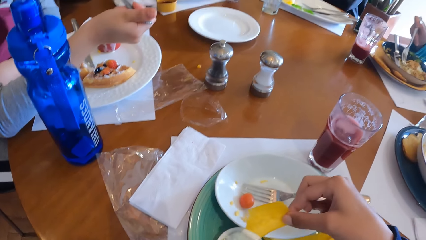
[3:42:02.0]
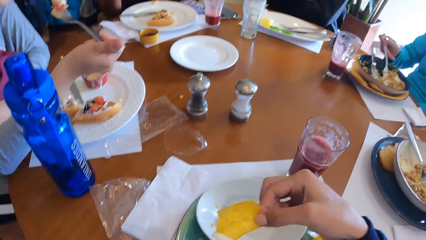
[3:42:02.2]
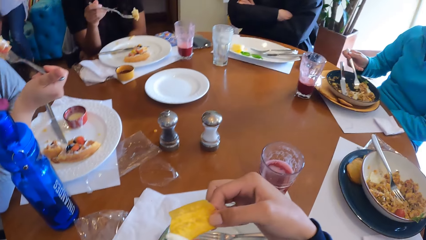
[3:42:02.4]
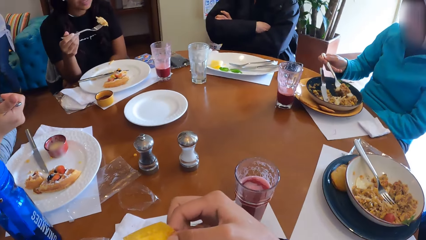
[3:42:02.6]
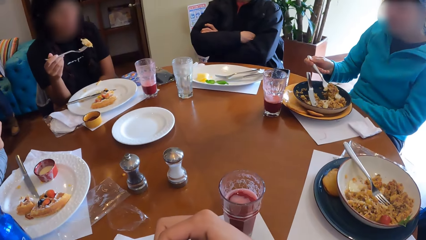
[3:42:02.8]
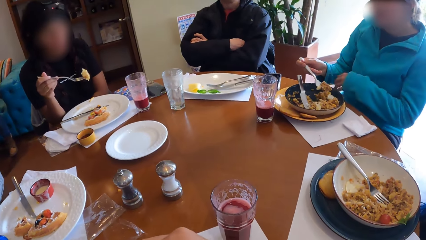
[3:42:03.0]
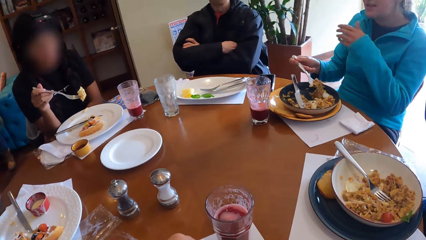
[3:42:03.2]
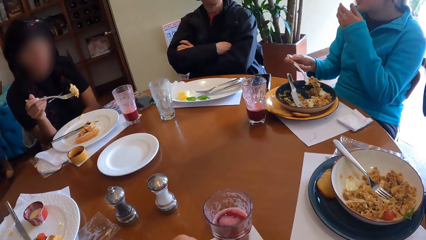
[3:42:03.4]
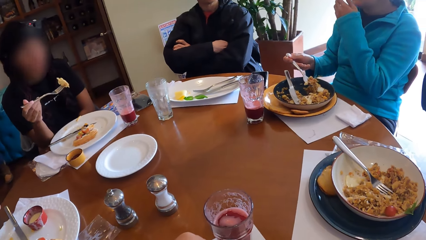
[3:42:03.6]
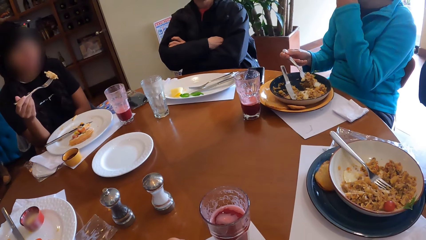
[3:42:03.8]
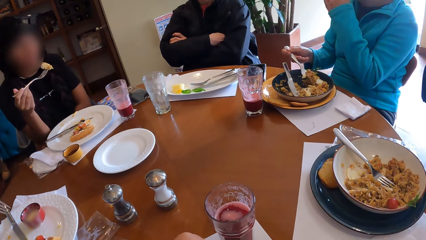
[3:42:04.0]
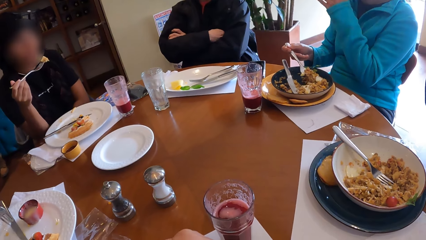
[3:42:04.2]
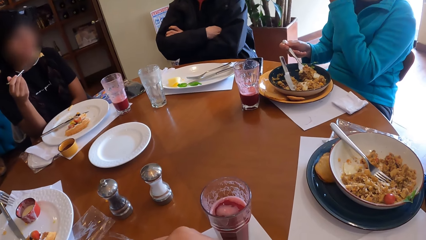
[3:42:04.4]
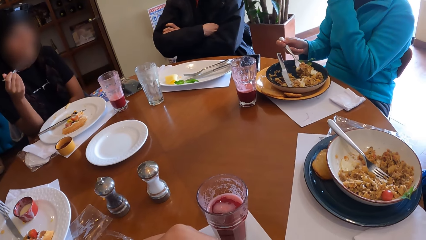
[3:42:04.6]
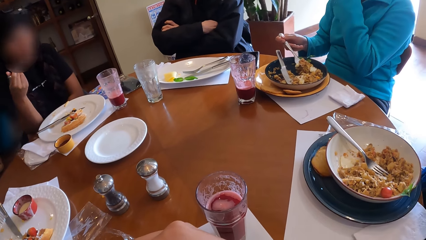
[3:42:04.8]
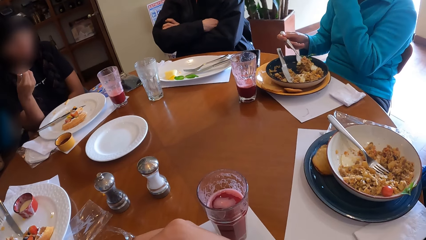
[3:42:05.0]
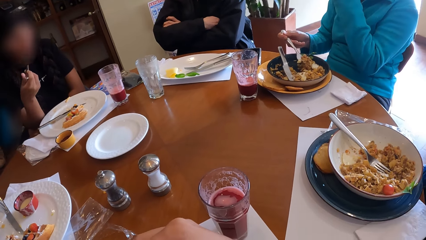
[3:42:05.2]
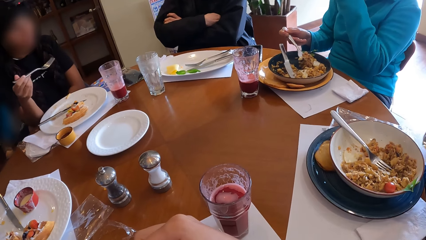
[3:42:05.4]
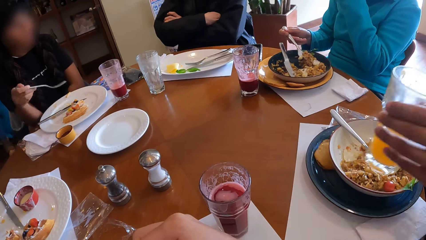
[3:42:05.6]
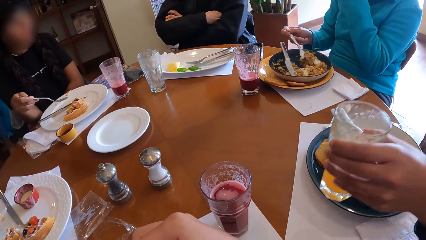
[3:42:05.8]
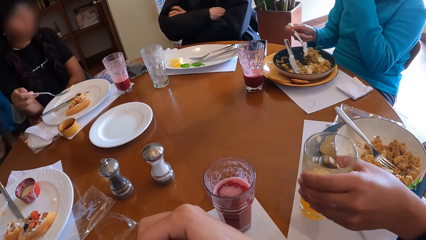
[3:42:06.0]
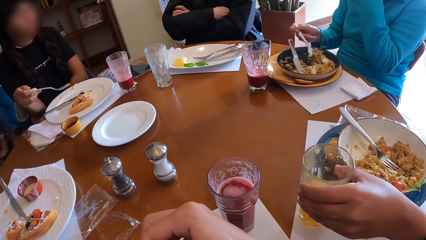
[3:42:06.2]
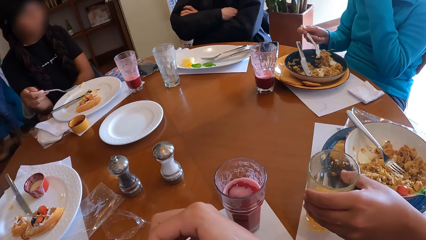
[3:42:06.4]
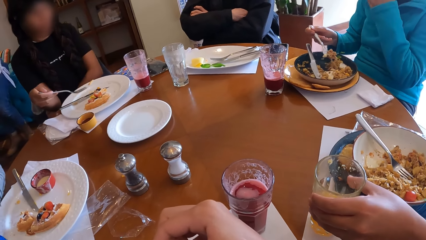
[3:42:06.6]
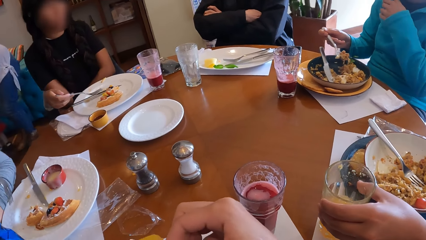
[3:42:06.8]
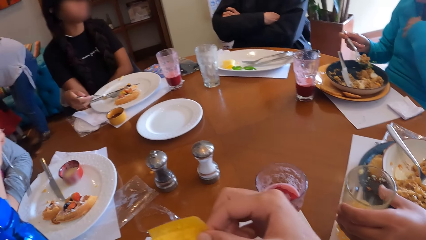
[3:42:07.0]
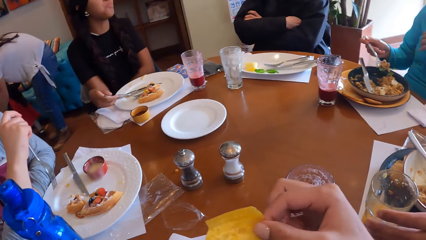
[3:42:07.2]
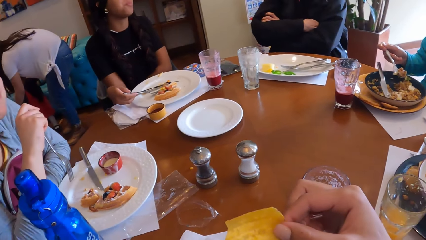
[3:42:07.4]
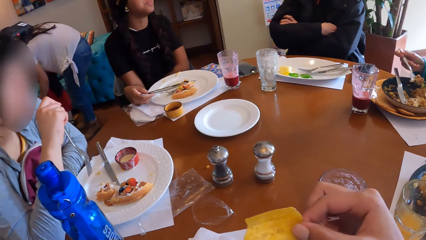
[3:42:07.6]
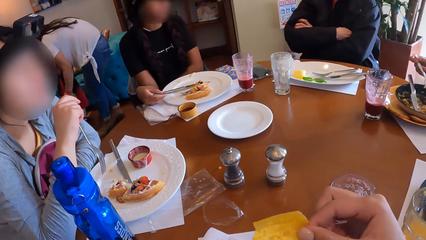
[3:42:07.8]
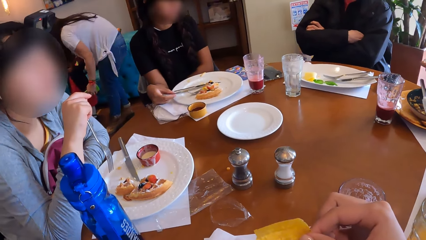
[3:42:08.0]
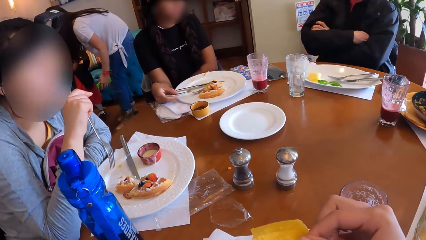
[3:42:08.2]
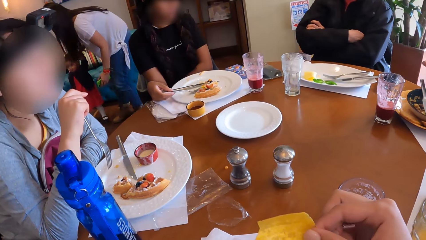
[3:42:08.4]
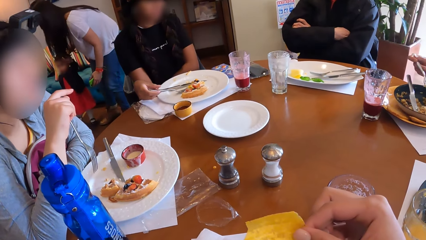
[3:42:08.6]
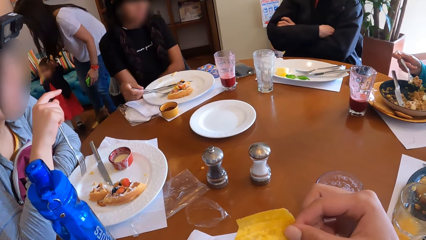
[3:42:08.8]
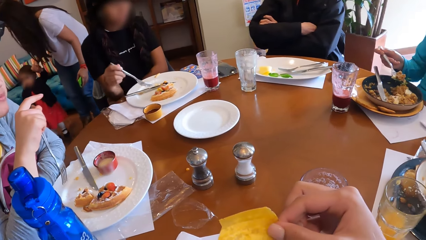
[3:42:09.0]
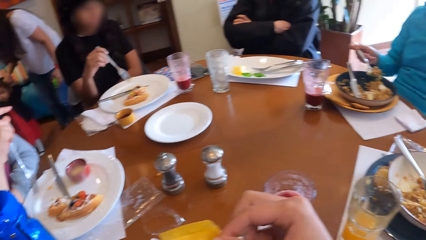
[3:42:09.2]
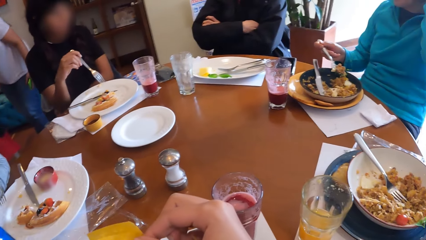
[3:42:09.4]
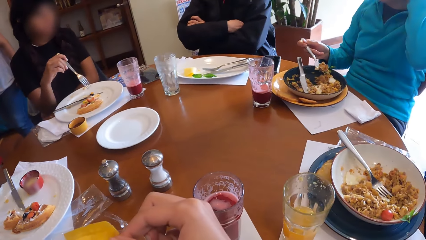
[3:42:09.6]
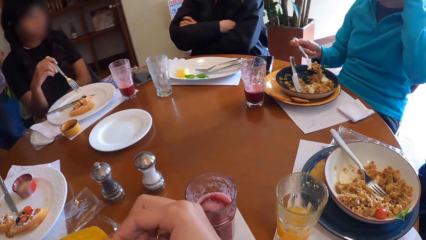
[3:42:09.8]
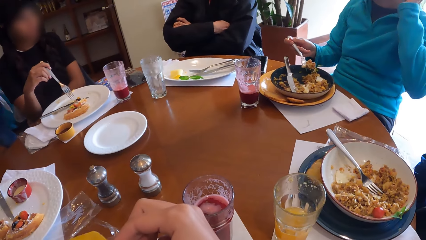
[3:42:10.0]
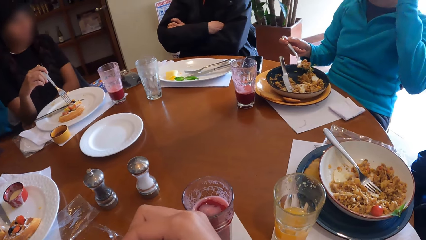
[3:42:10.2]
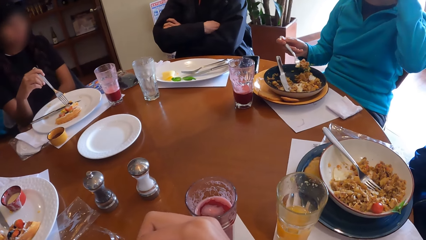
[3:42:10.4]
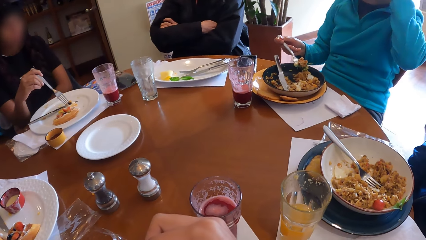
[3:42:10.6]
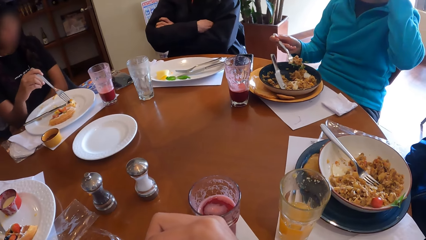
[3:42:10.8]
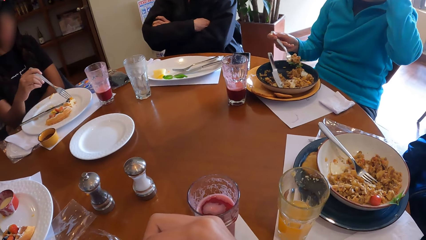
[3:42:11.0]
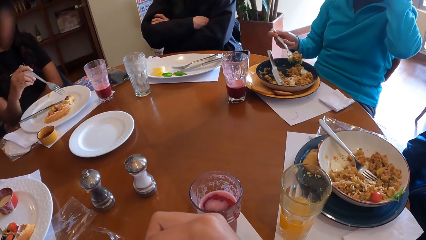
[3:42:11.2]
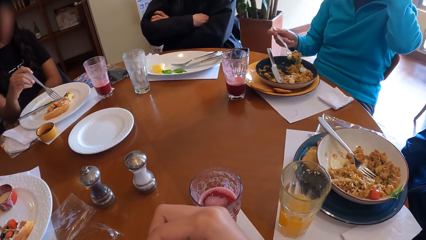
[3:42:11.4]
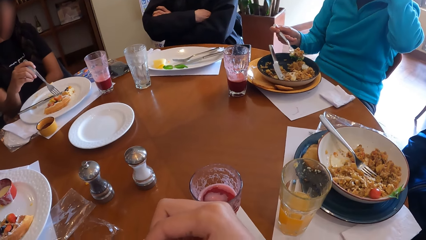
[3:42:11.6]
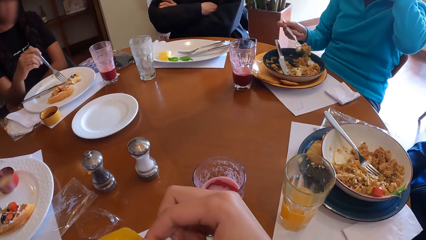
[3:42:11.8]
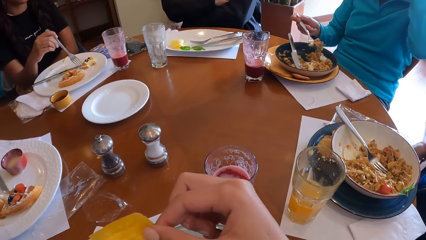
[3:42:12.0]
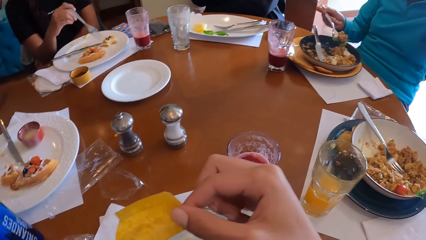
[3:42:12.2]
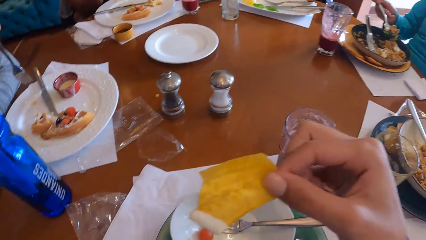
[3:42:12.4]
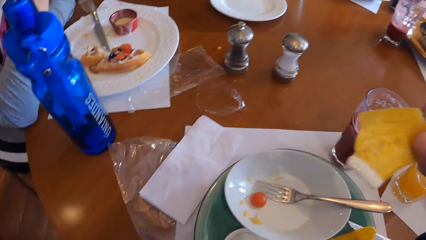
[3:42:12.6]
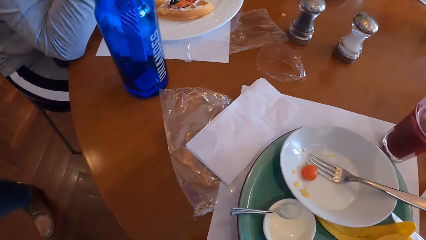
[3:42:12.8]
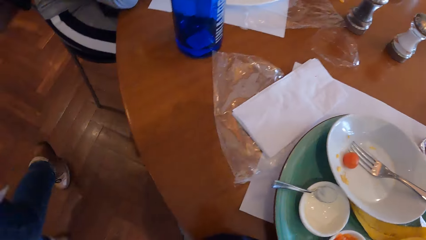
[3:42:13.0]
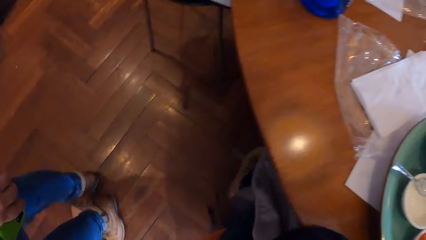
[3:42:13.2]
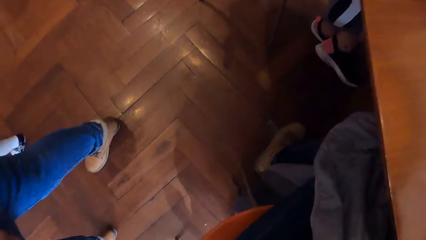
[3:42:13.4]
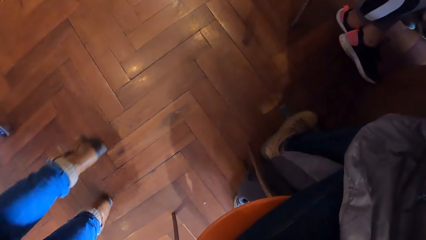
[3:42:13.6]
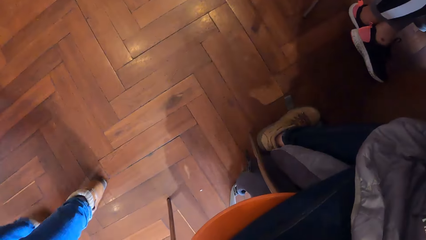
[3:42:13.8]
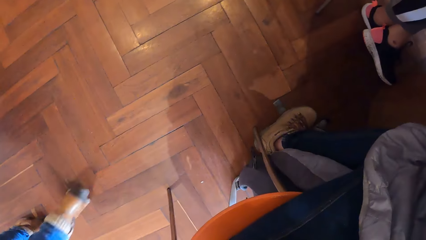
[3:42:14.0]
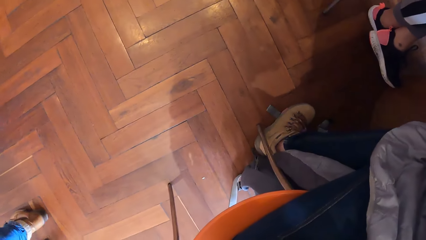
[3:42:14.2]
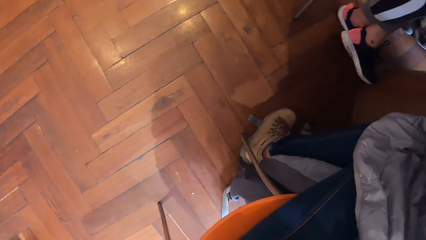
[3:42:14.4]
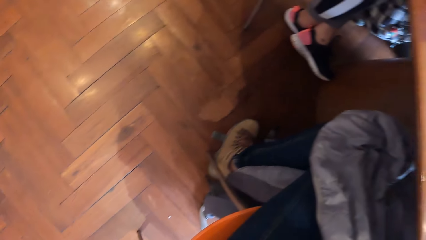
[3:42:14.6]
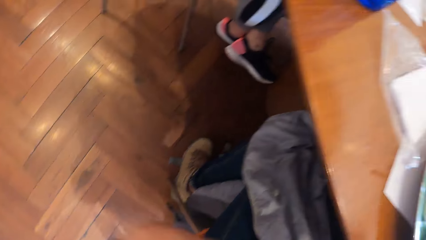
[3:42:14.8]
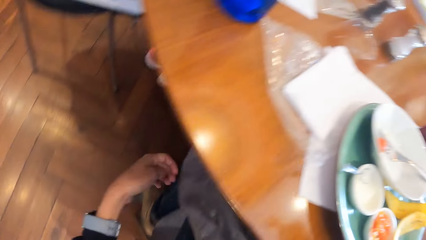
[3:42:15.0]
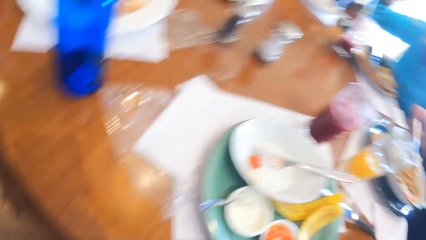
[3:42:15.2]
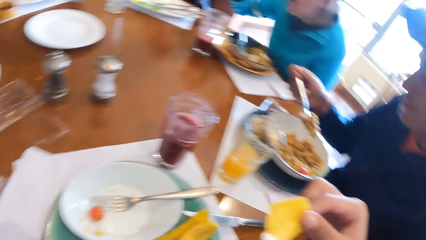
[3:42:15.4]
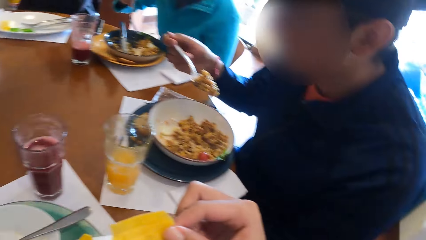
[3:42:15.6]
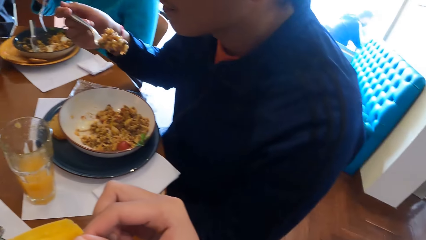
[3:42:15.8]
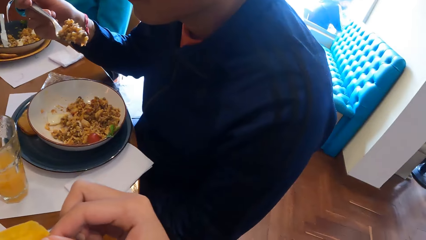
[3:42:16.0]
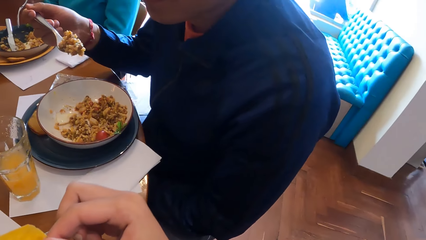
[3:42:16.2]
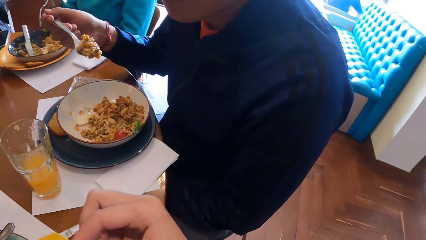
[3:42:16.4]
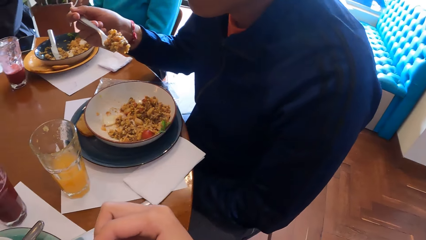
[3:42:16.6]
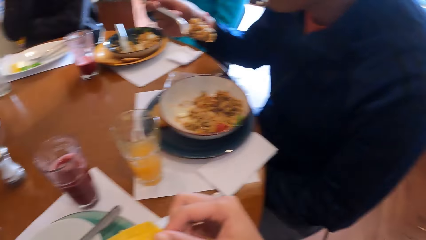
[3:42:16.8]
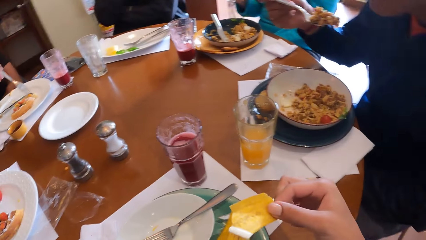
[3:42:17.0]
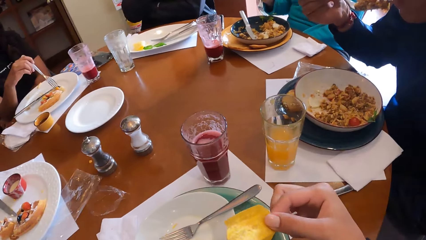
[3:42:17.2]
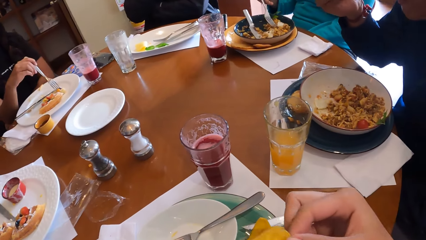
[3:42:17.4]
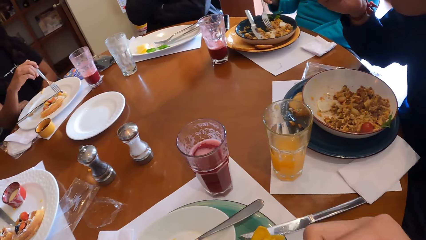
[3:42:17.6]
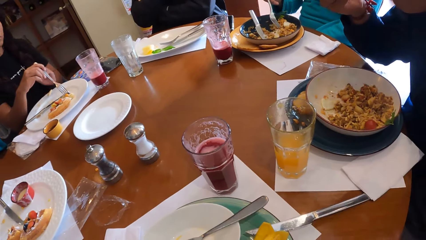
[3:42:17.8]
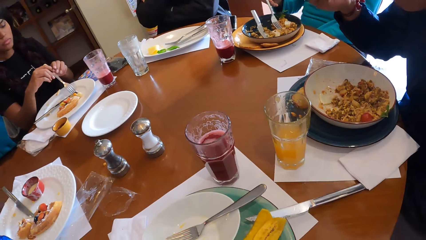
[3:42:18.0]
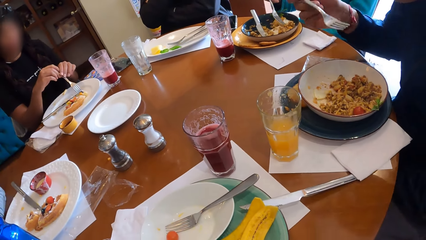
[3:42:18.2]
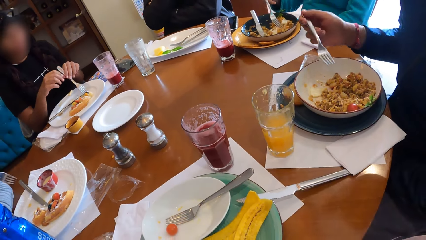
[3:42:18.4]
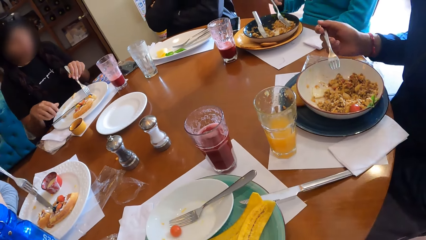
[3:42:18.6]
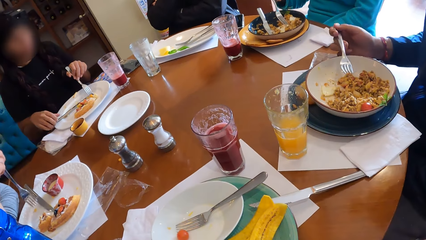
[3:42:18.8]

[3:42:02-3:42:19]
A woman eats the snacks with the fork in her right hand. Another woman picks food from the plate with the fork in her right hand. The camera wearer licks something. A third woman eats the snacks with the fork in her right hand. A man drops a cup of drink on the table with his left hand. The camera wearer scoops something. The third woman places the fork on the plate with her right hand. The third woman picks the fork from the plate with her right hand. The camera wearer looks around. The third woman adjusts the snack in the plate with the fork in her right hand. The man picks food with the fork in his right hand. The man eats the food with the fork in his right hand. The camera wearer scoops something. The third woman puts the fork in her right hand on the snack in the plate.
